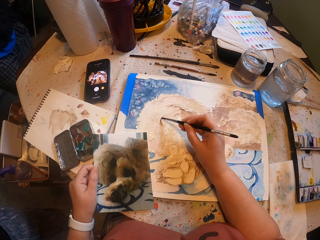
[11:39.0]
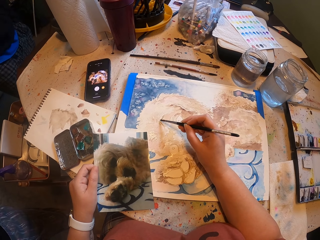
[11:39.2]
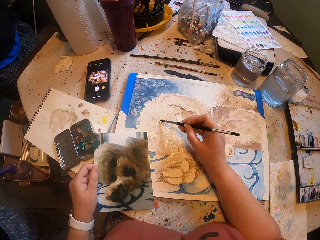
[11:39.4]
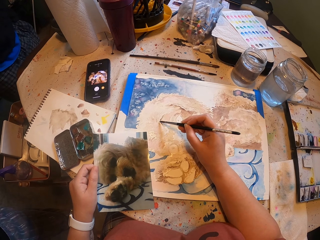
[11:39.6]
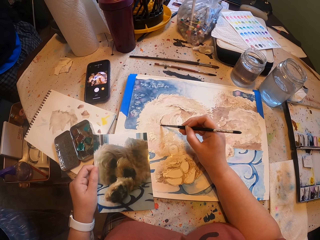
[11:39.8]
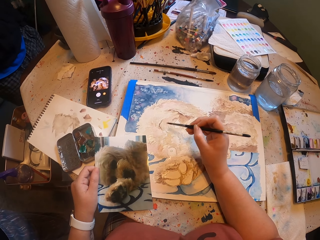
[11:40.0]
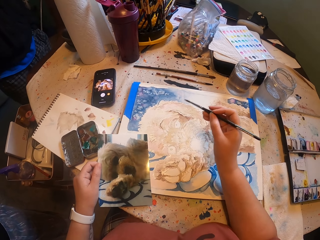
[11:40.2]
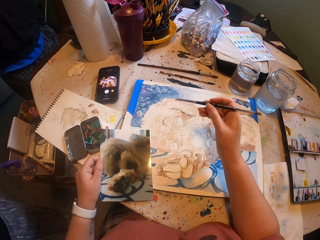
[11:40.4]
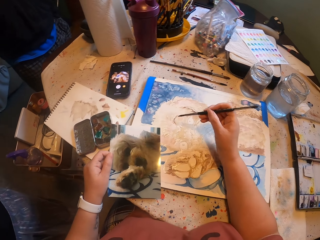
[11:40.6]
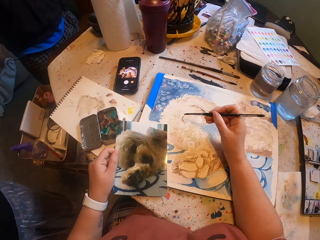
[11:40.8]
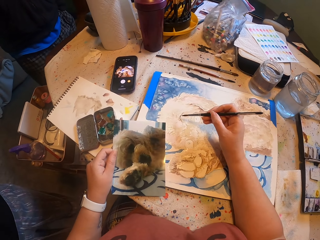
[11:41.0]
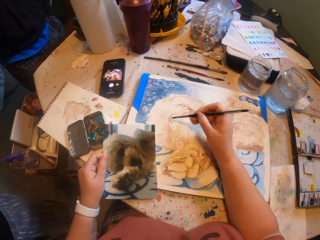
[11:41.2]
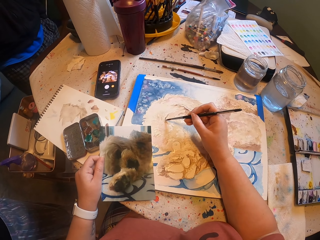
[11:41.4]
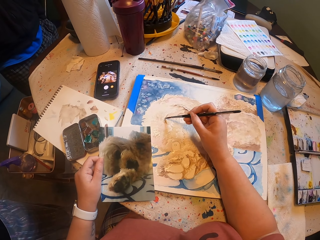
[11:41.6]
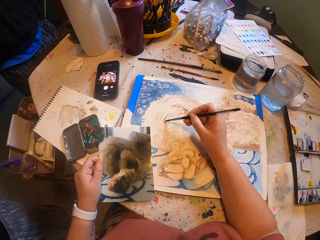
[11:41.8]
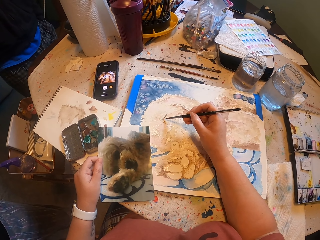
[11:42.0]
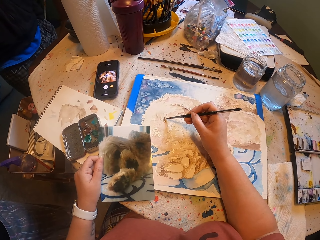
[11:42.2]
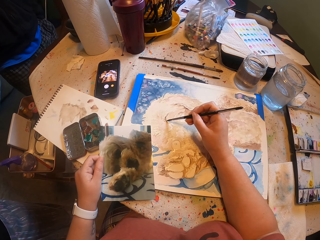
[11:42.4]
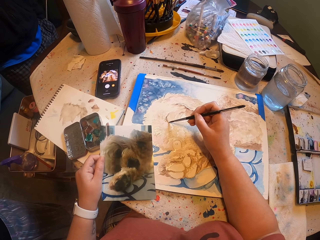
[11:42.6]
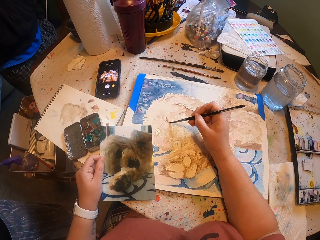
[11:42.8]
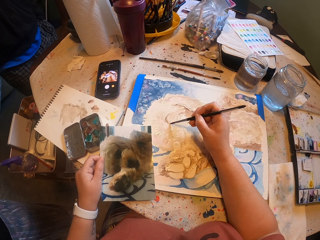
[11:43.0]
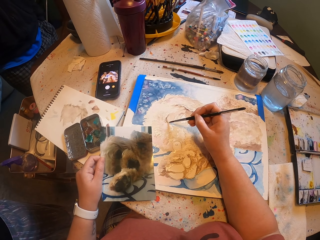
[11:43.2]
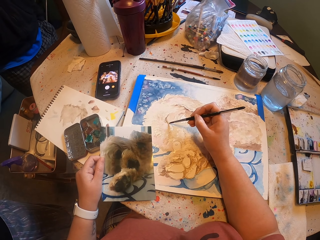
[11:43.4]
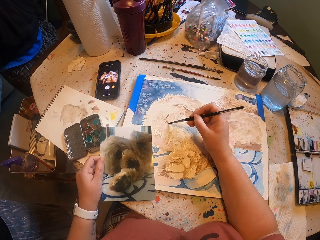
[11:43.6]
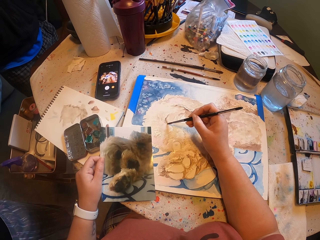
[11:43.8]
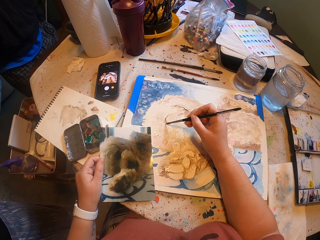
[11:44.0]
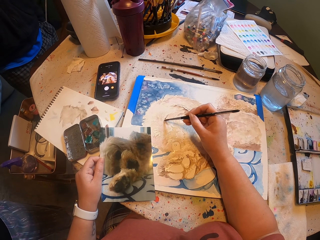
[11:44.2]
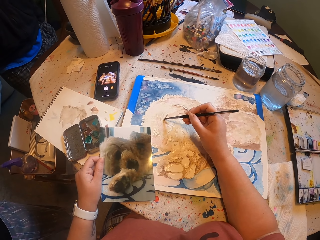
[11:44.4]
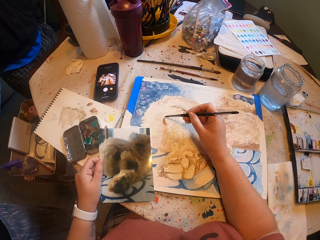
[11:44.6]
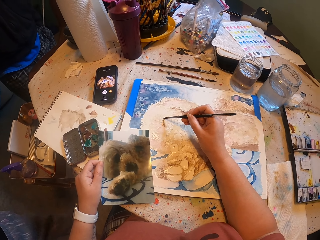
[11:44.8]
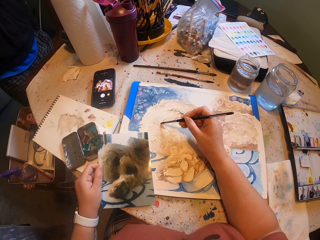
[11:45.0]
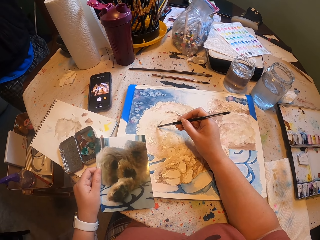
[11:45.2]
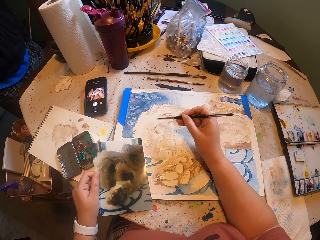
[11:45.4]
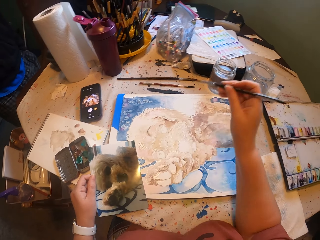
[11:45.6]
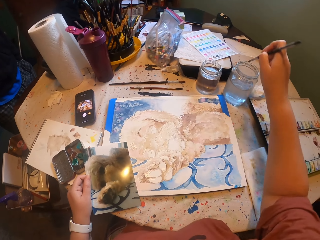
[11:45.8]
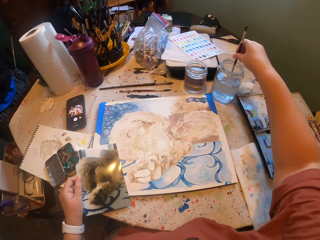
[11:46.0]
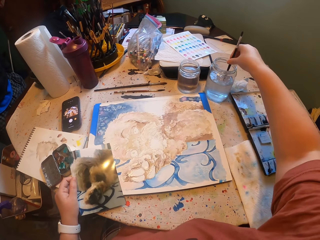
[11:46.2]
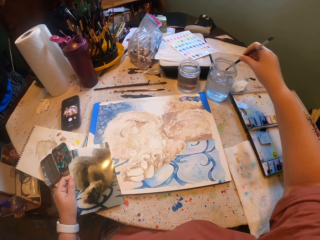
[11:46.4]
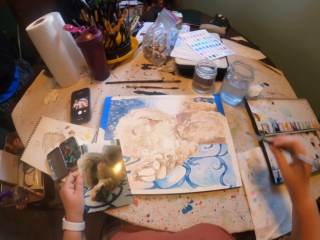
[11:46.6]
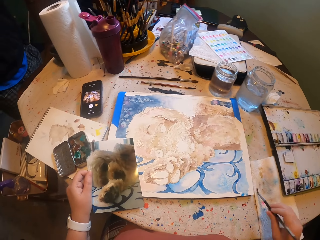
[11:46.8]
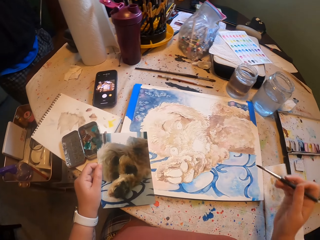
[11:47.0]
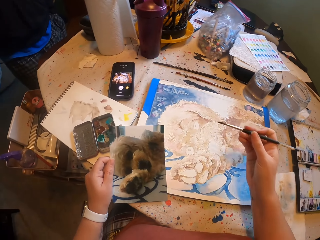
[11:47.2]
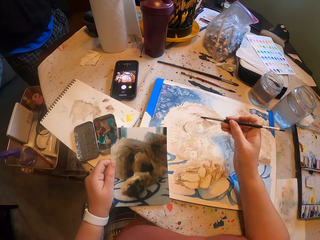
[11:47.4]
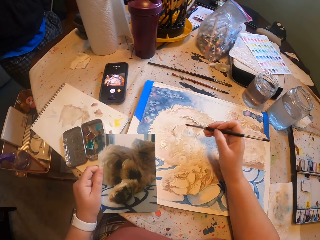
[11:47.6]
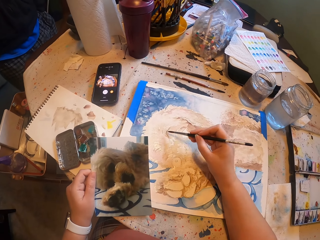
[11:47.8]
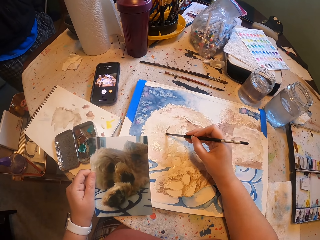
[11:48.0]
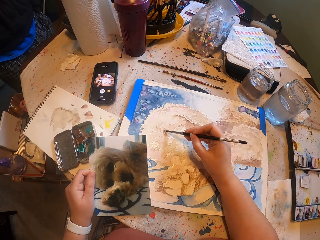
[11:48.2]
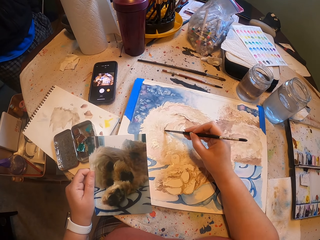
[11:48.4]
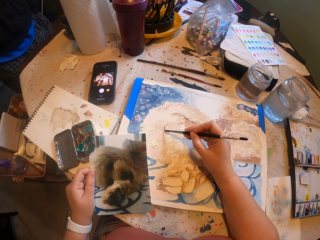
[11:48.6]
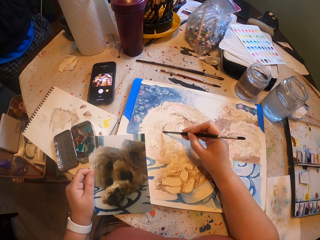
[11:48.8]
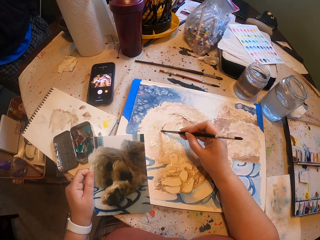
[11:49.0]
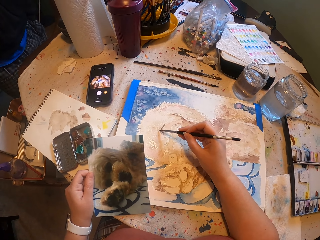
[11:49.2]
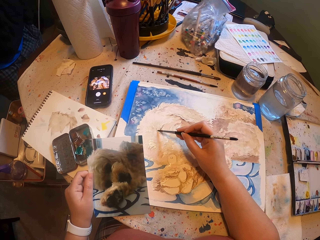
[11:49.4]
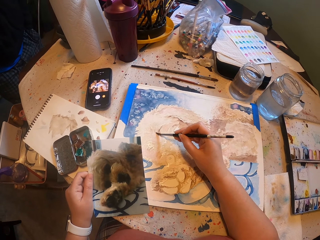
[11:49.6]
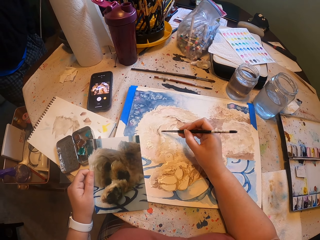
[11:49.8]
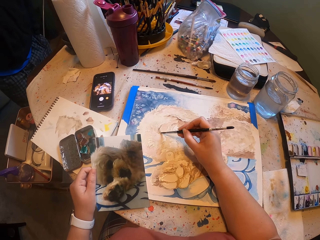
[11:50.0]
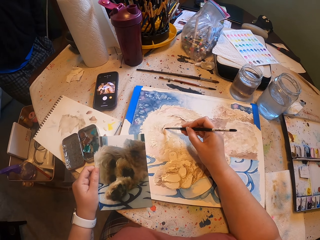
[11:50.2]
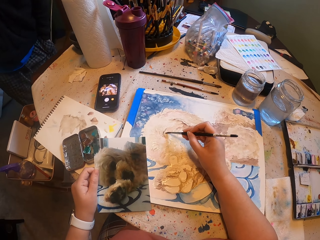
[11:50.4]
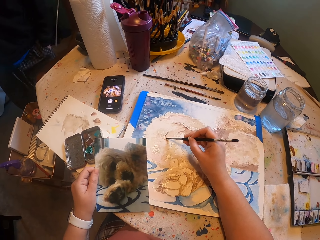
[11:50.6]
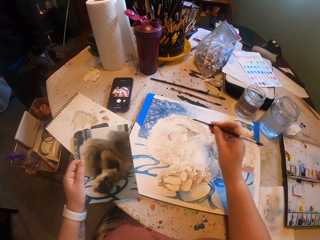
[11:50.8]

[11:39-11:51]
The camera wearer dips the paint brush in water. They paint on a canvas.

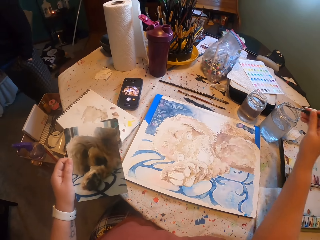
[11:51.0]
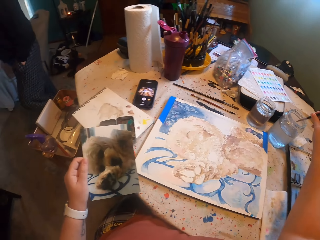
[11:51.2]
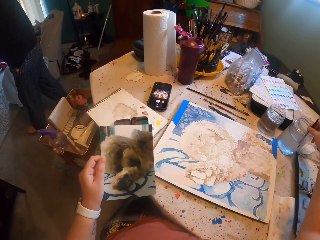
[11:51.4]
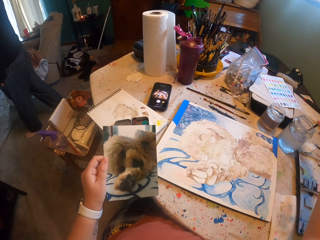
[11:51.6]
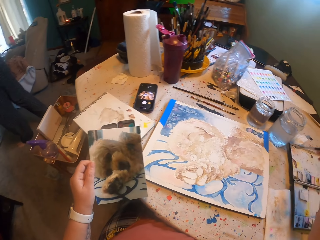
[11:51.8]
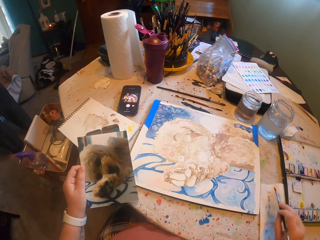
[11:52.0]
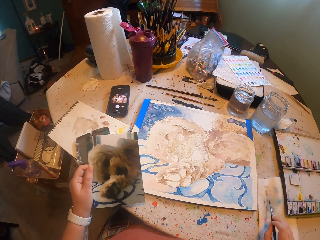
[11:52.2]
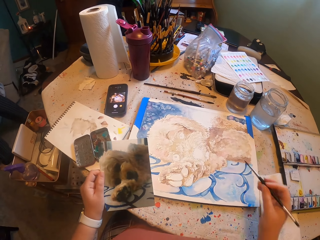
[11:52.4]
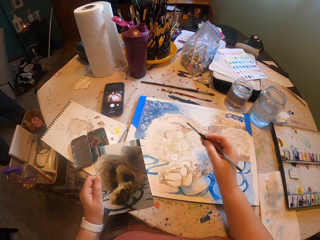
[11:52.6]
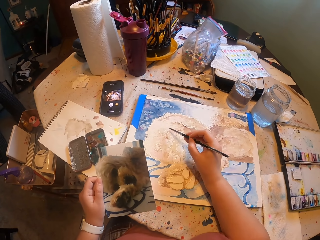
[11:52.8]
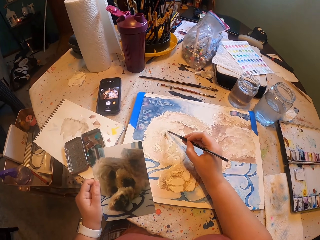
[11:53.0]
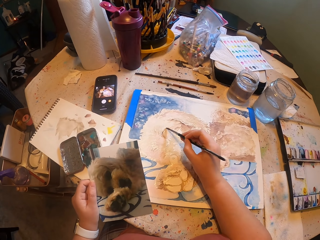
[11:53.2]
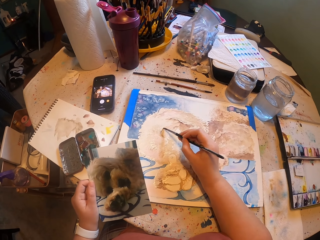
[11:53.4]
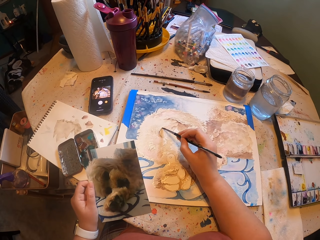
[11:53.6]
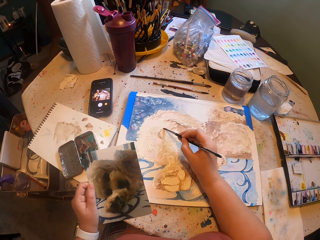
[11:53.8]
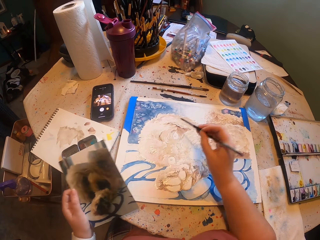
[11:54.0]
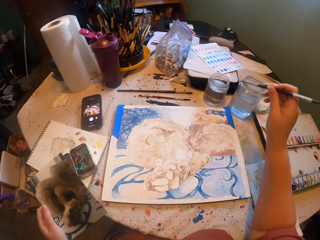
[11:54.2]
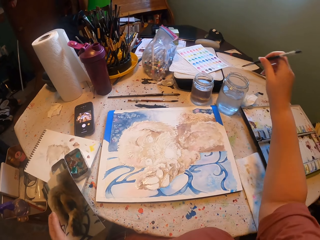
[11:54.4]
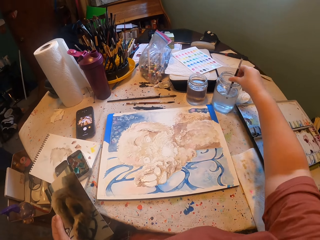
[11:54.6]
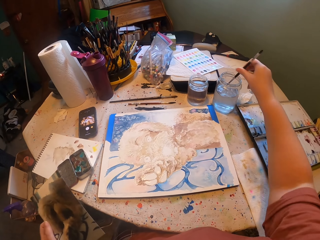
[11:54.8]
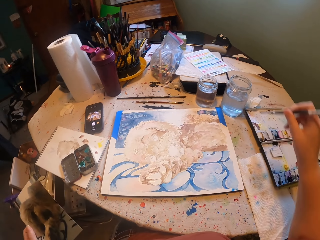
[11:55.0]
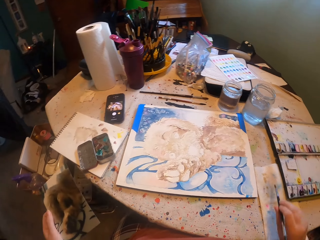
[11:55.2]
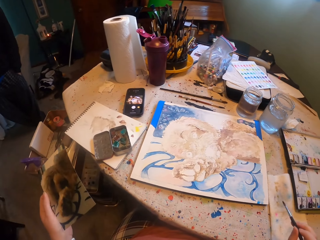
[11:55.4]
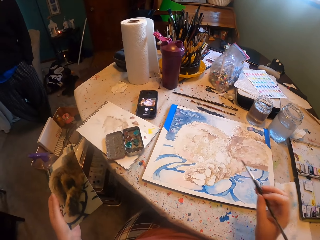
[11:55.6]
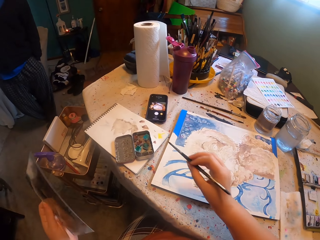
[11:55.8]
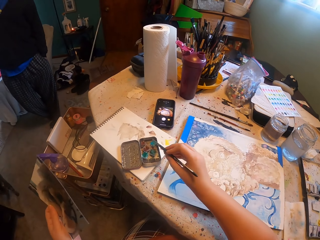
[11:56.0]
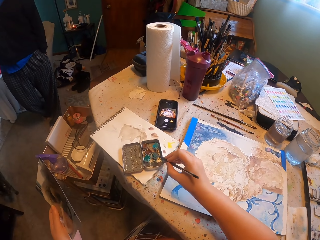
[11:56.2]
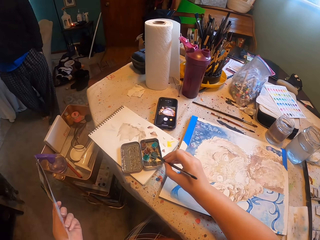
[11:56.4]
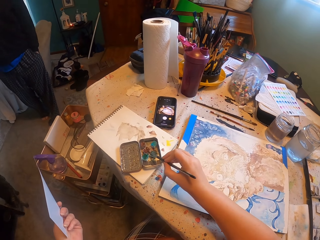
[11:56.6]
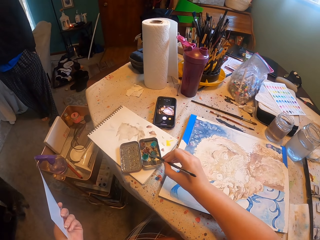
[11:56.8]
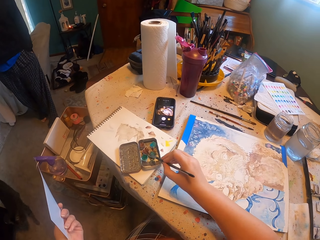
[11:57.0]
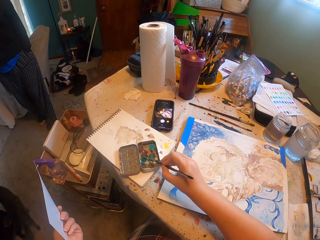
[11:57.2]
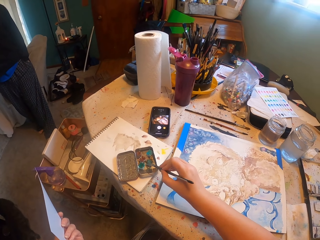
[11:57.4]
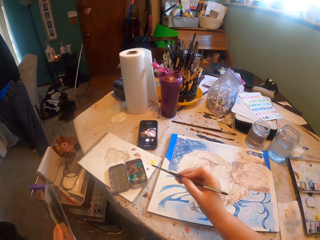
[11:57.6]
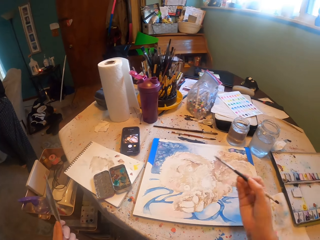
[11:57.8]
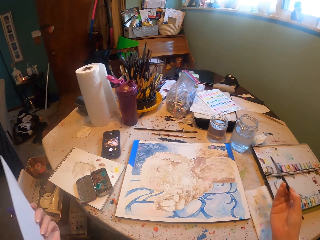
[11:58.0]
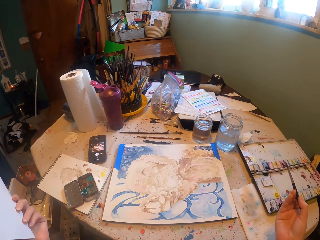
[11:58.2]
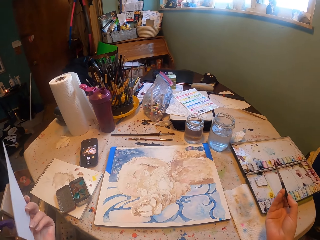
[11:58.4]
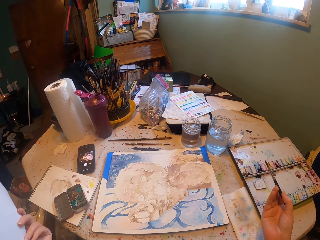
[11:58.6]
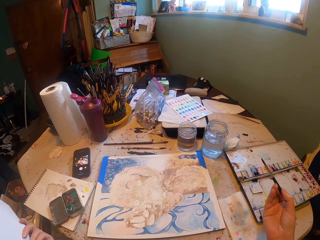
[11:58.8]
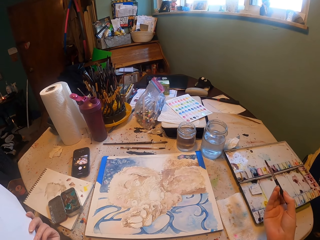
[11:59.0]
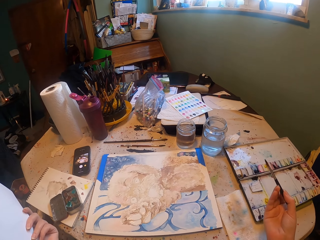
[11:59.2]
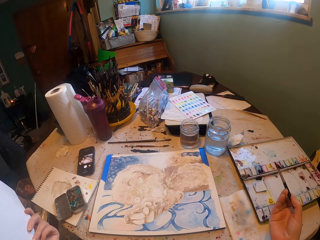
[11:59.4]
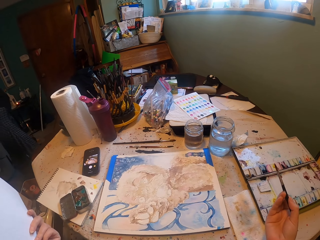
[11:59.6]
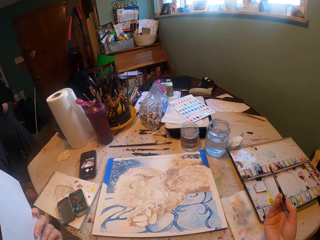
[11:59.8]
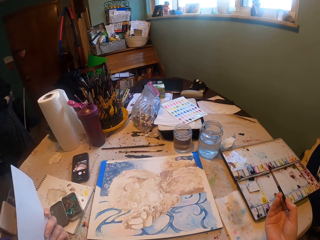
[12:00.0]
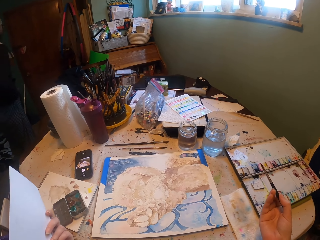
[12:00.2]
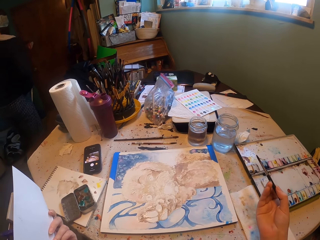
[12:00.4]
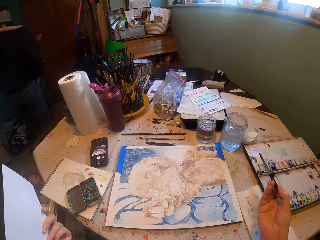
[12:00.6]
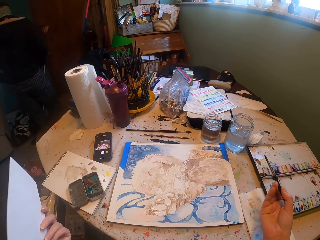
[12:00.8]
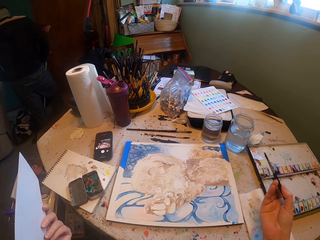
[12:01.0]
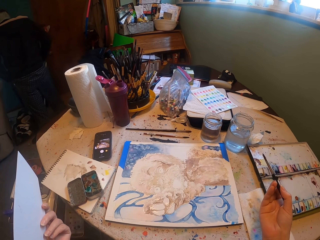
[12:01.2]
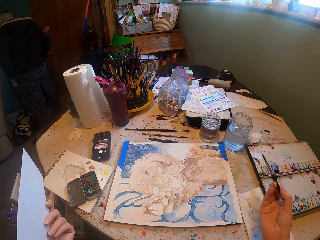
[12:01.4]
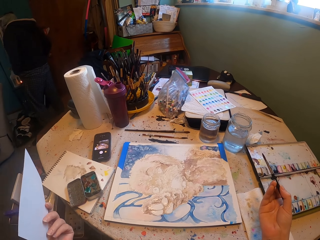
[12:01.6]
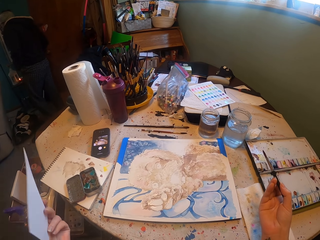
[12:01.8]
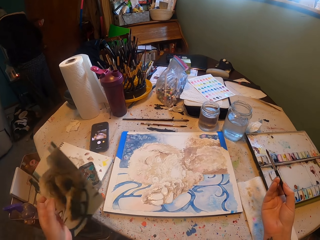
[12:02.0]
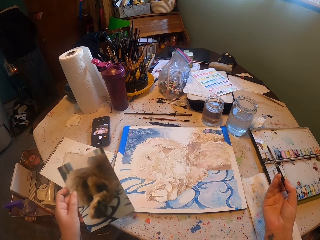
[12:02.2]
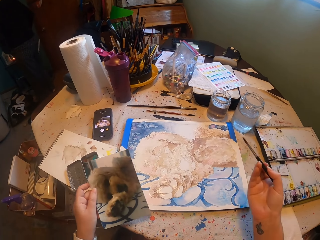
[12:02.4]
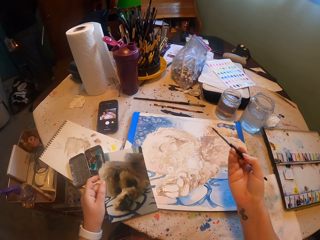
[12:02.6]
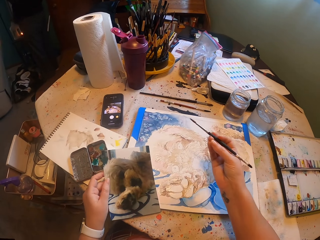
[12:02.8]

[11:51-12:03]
The camera wearer dips the paint brush in water. They paint on a canvas. They dip the paint brush in water. They dip the paint brush on the paint. They look on the paper.
